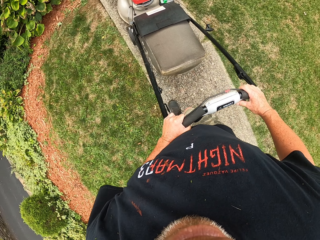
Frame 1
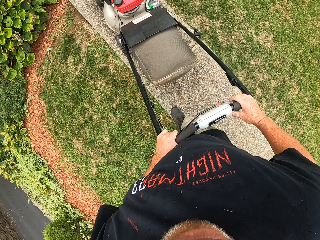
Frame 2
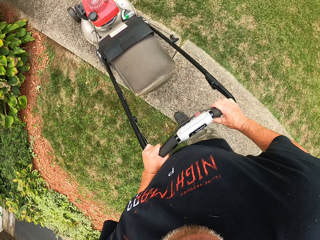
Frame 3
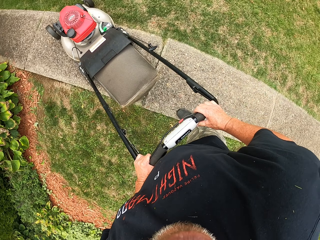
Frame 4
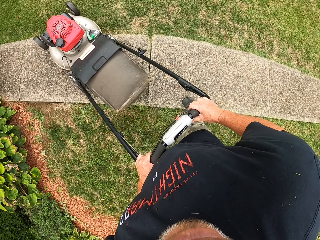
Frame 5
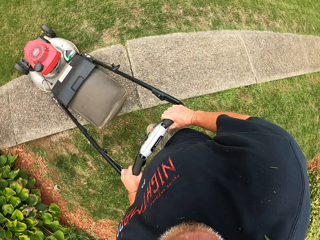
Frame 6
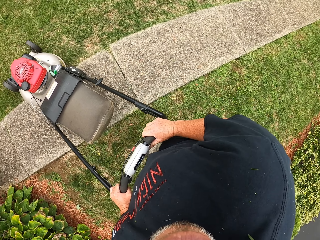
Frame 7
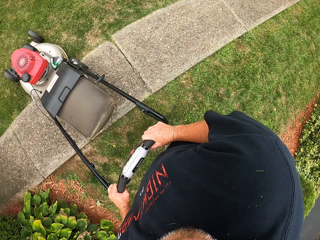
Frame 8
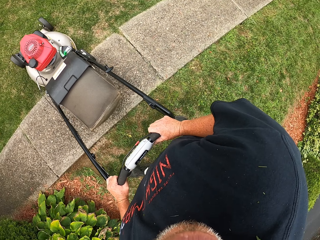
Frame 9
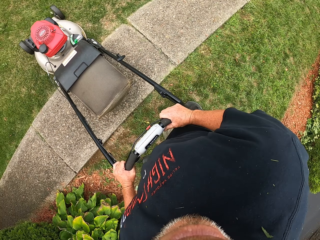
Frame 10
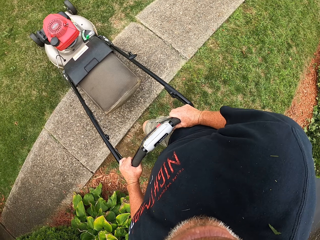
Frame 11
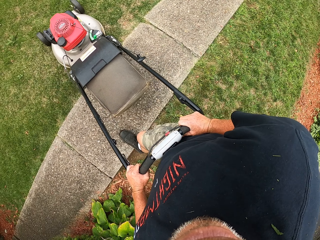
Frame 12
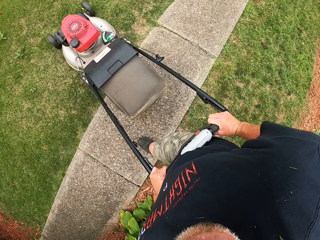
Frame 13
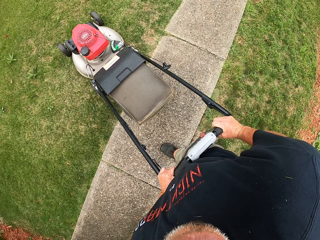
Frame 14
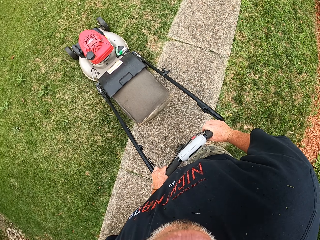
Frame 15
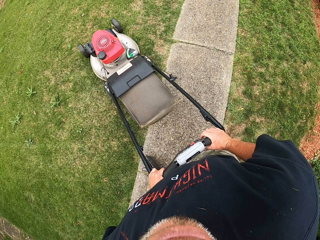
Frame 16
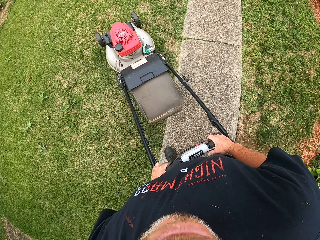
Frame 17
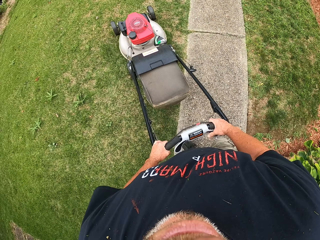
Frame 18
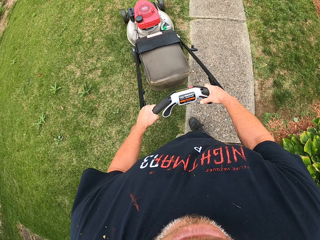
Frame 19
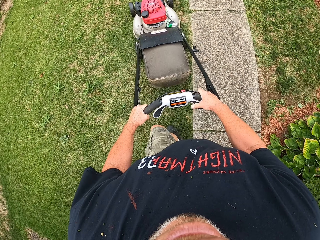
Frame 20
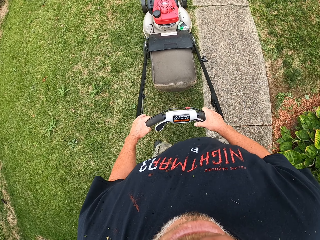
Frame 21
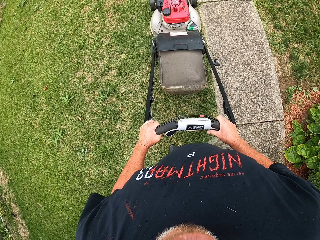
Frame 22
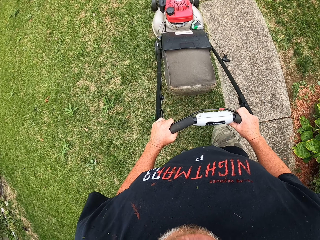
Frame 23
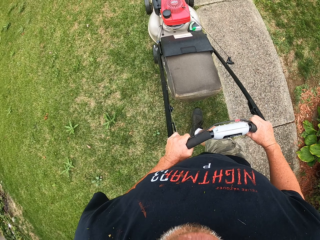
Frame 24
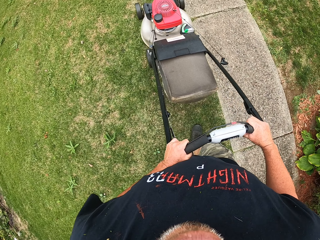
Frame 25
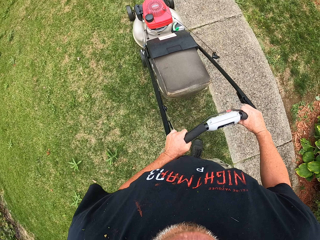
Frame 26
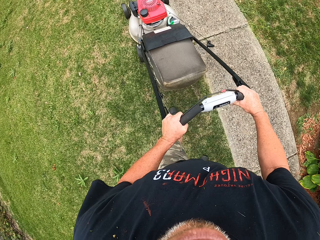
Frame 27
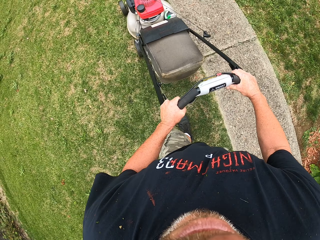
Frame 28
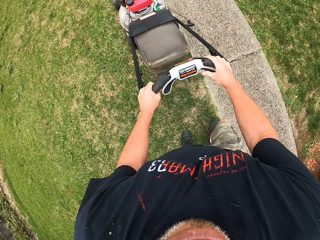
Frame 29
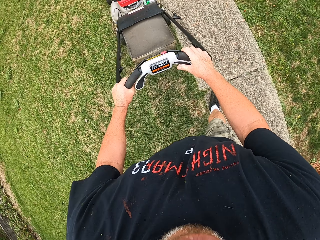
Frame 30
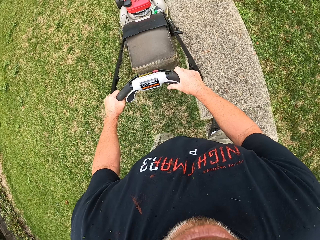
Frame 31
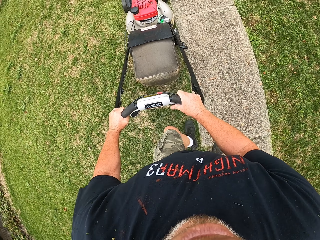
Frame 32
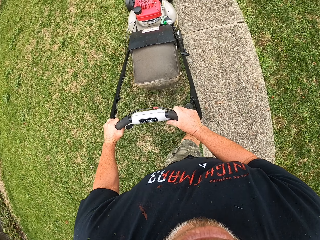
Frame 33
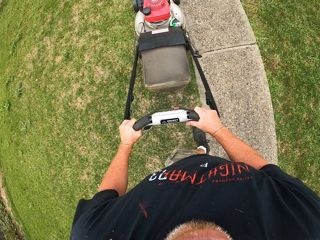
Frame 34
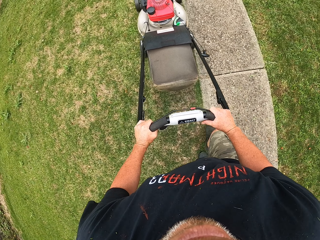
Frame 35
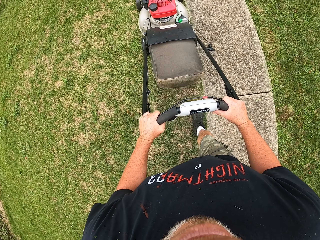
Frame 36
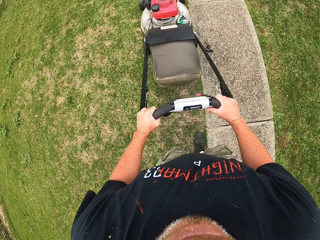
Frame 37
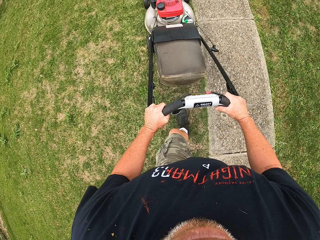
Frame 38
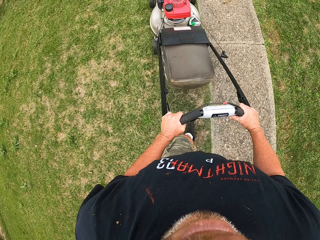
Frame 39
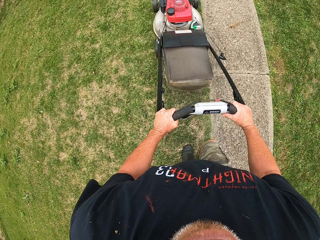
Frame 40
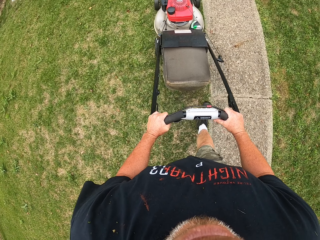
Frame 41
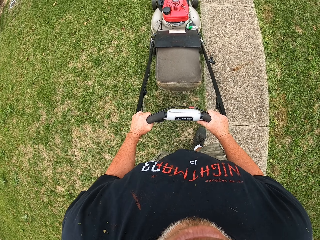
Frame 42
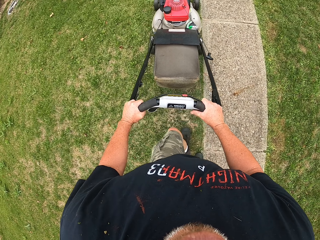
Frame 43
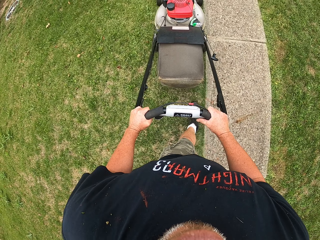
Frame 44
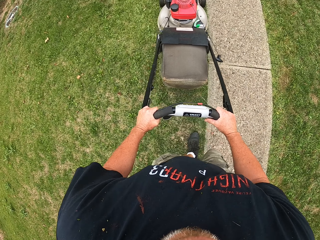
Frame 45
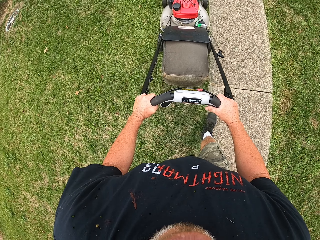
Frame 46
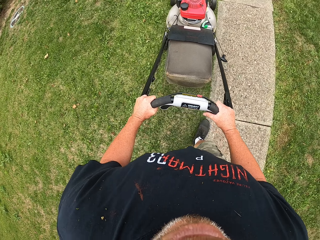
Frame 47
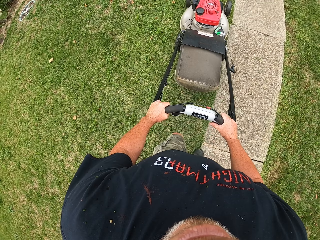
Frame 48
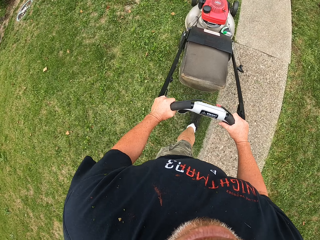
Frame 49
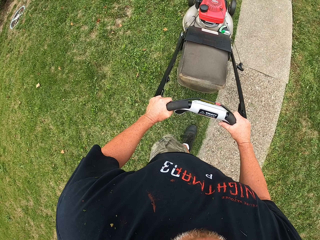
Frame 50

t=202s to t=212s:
The camera wearer makes a U turn. They push the lawn mower on the grass. They cut grass with the lawn mower.

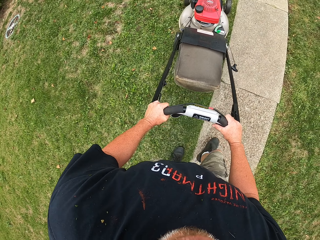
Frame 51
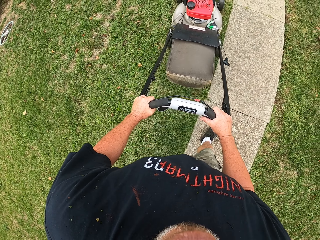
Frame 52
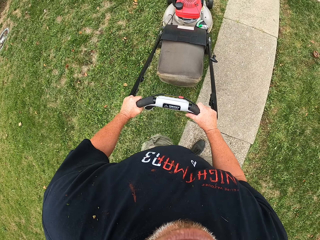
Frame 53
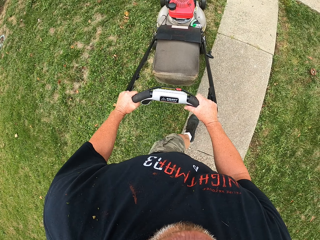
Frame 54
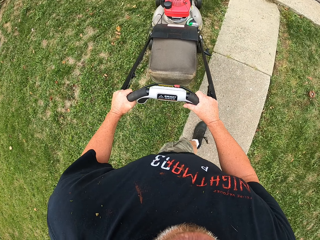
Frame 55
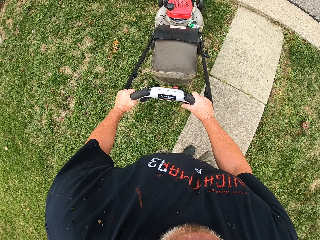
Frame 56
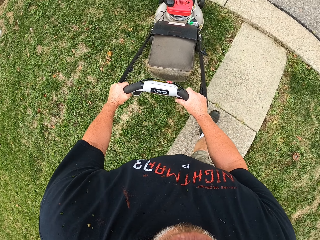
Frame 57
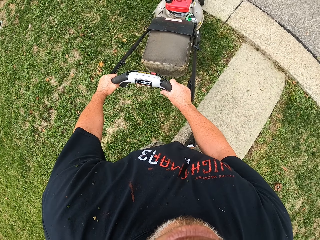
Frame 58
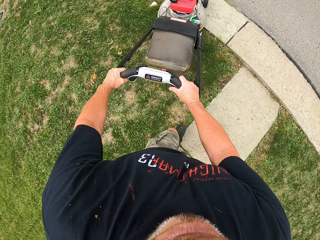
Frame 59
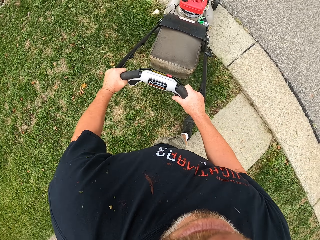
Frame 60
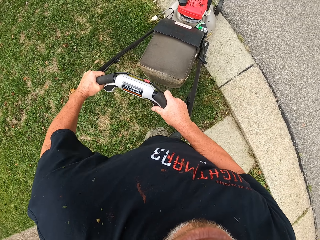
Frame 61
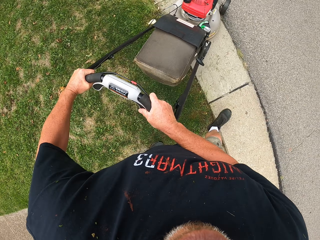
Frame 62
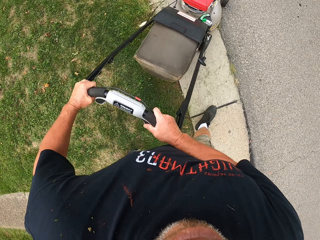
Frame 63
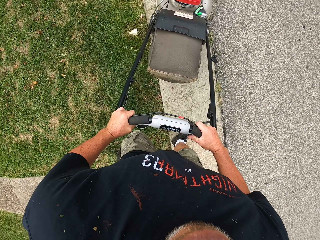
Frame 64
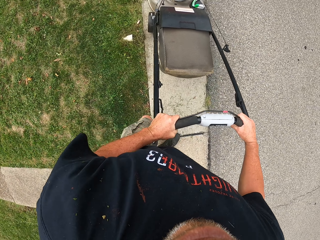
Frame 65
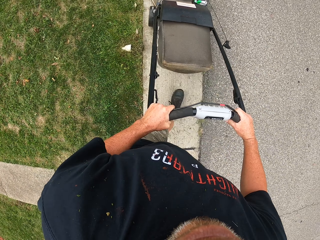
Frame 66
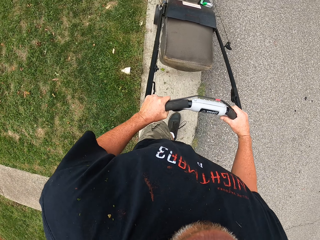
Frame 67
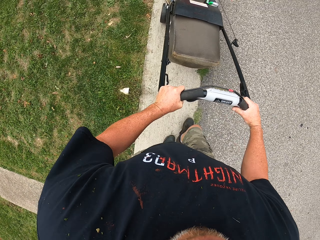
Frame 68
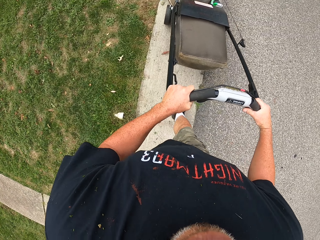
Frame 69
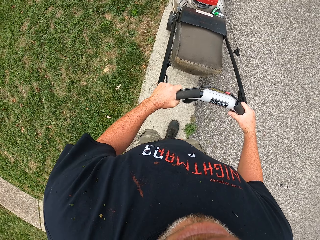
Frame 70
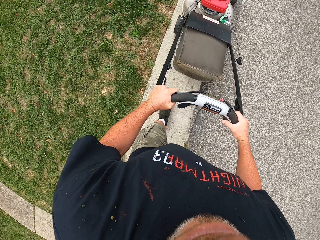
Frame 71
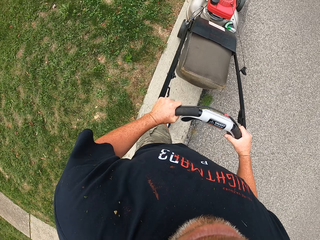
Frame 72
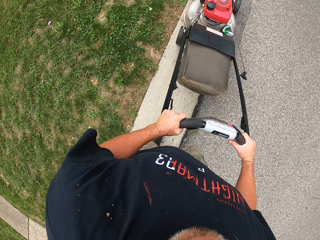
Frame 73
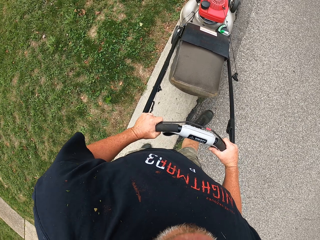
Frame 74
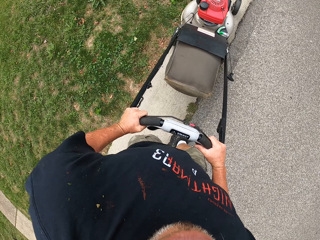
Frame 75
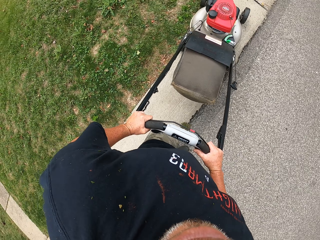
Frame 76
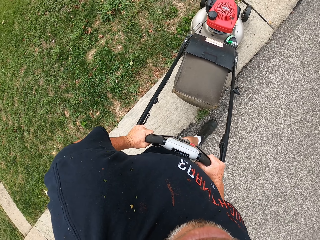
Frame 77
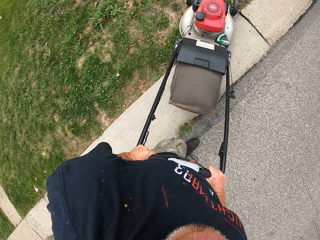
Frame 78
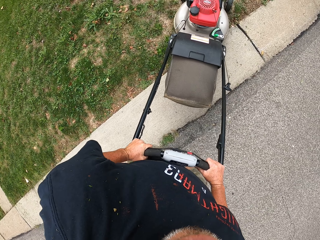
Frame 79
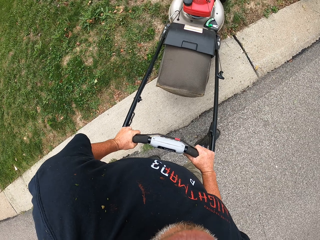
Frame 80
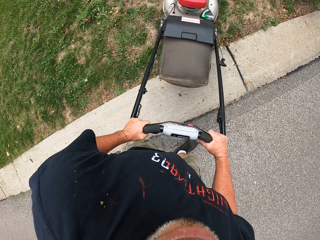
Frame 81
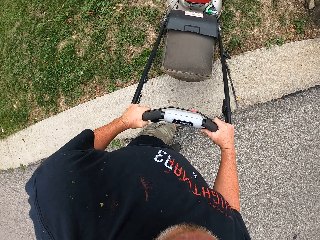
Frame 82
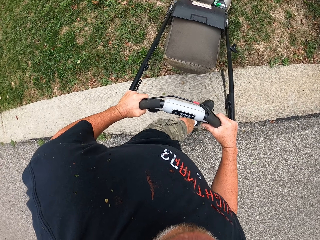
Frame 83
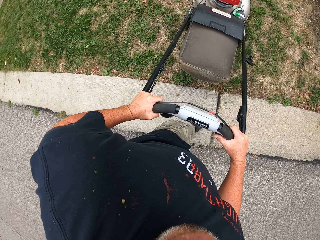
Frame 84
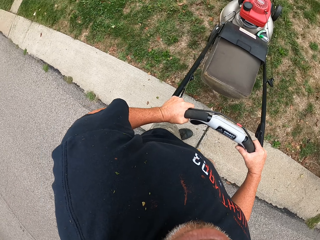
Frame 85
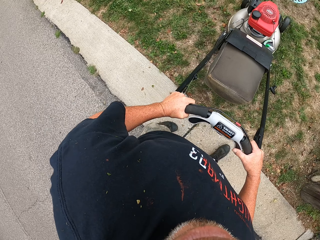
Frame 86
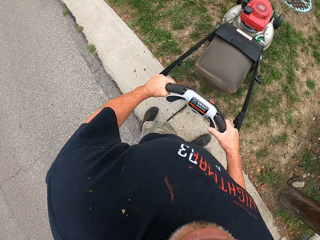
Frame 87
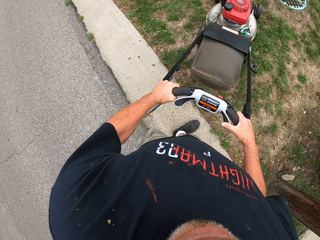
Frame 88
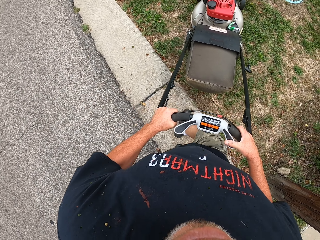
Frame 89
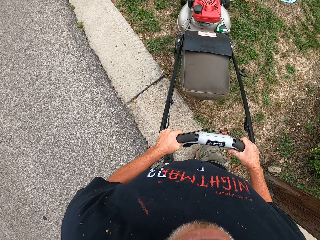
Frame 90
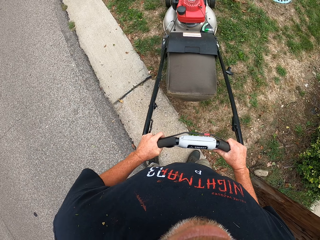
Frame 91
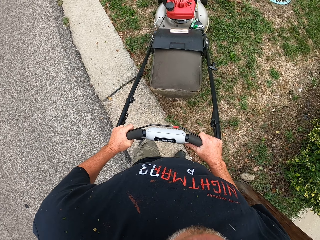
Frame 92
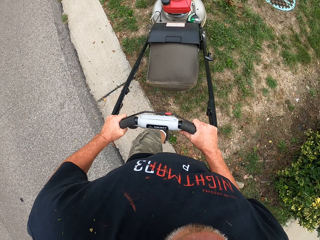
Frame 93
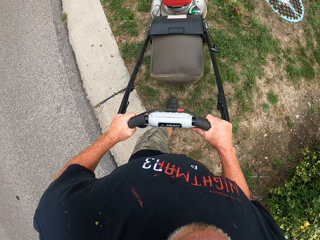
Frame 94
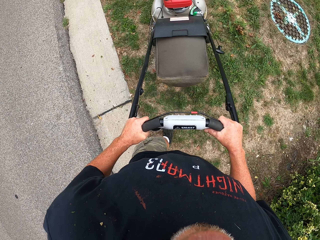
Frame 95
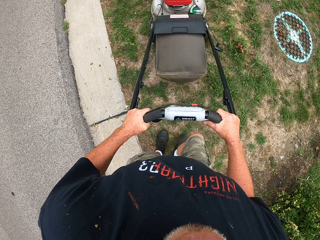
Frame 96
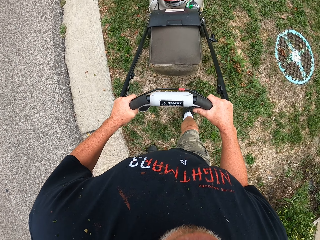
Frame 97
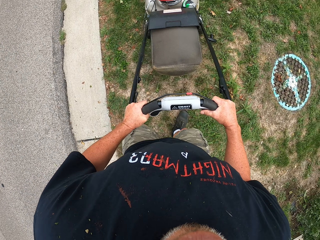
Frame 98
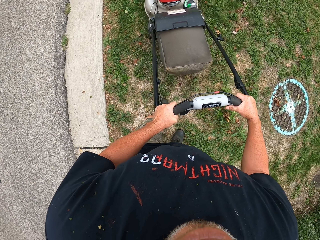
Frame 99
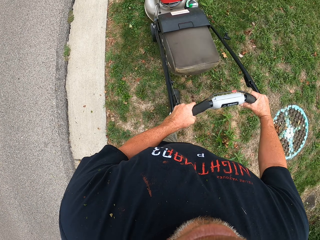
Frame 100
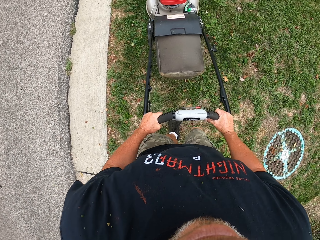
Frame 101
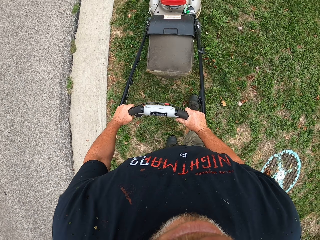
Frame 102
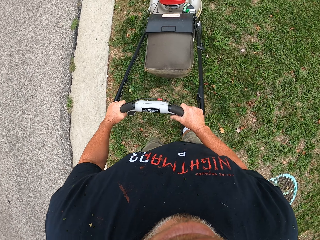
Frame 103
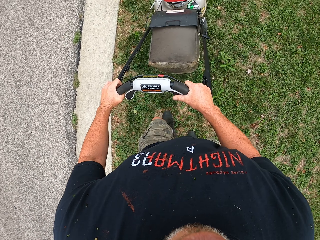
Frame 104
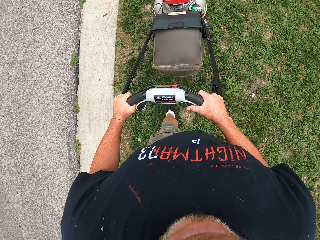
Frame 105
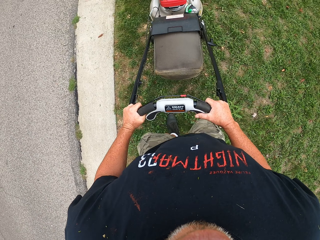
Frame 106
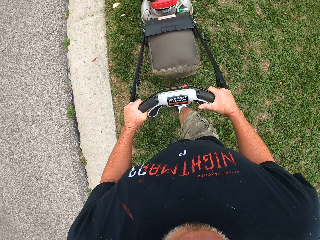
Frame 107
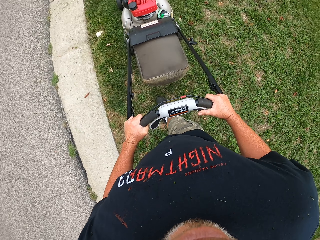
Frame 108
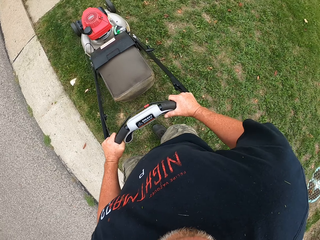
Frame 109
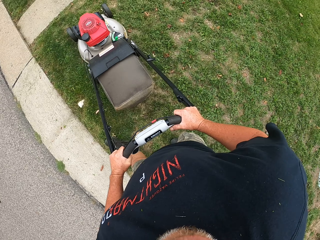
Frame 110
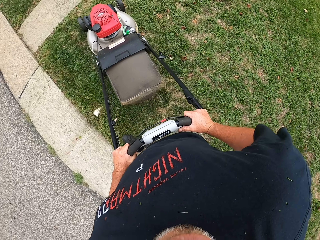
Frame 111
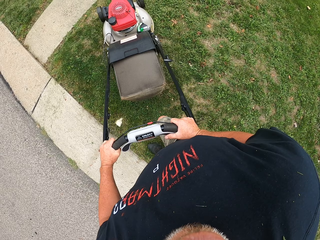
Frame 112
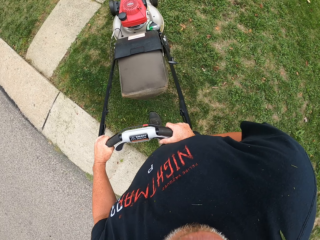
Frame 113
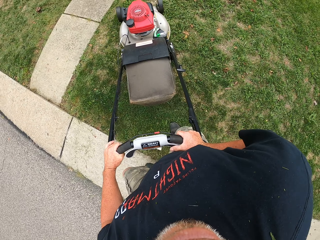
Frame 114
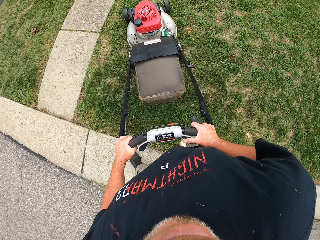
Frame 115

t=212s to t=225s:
The camera wearer pushes the lawn mower. They cut grass with the lawn mower.
